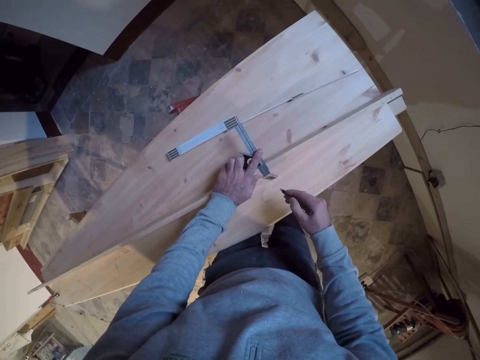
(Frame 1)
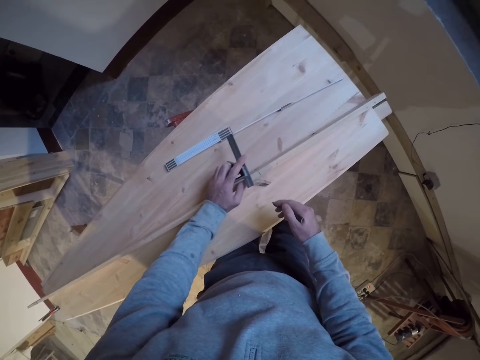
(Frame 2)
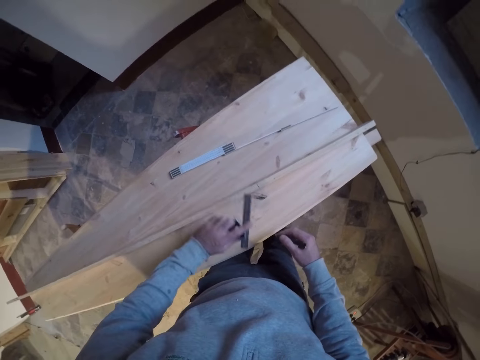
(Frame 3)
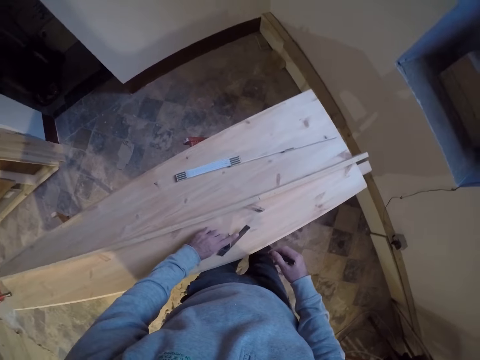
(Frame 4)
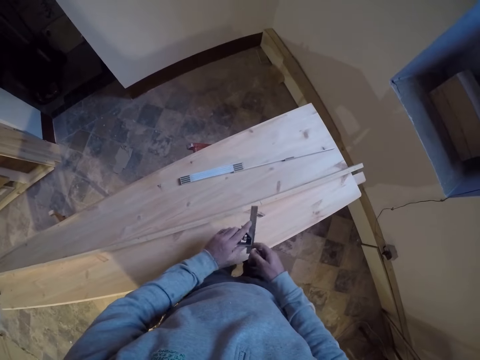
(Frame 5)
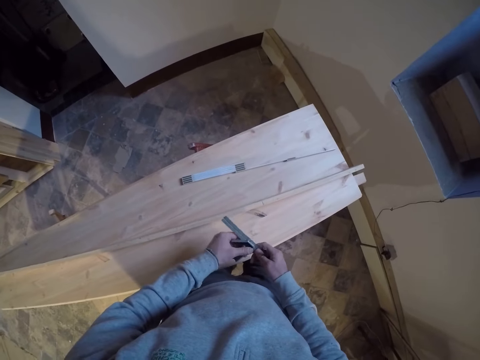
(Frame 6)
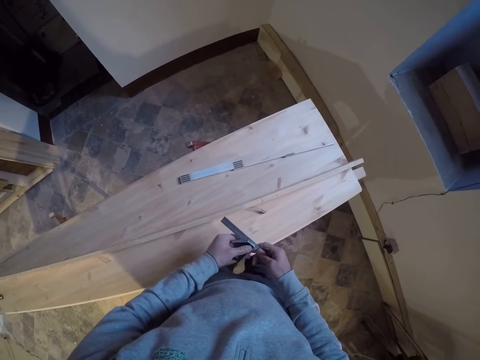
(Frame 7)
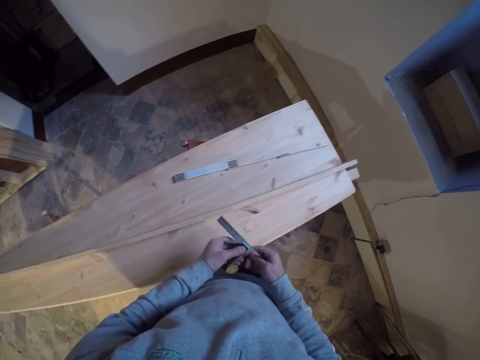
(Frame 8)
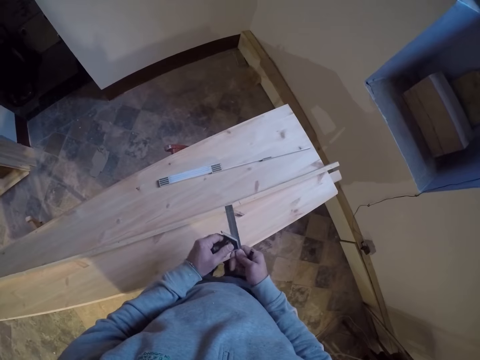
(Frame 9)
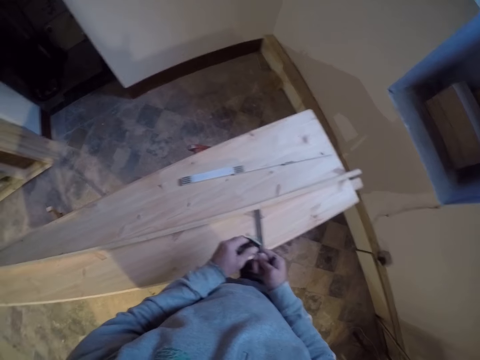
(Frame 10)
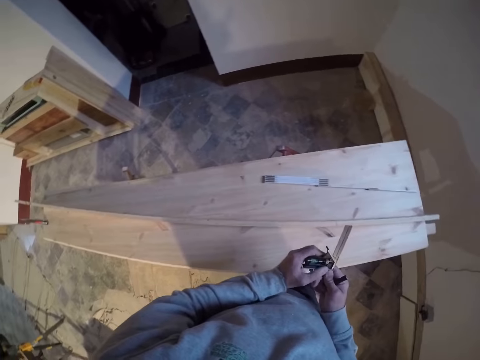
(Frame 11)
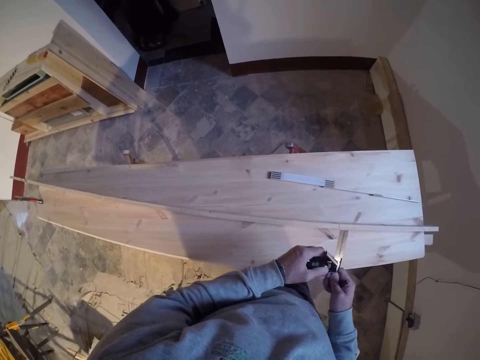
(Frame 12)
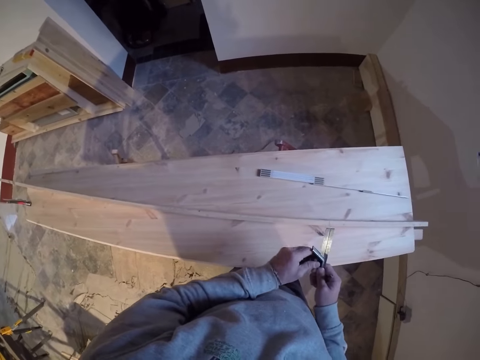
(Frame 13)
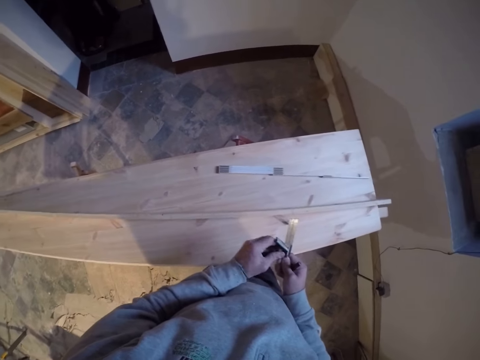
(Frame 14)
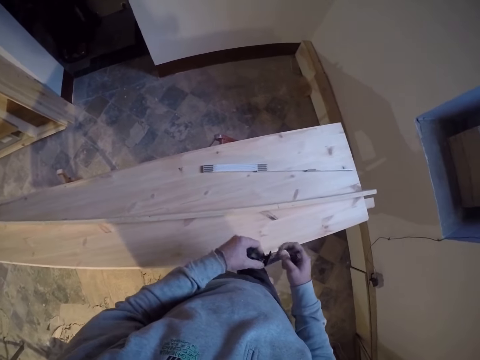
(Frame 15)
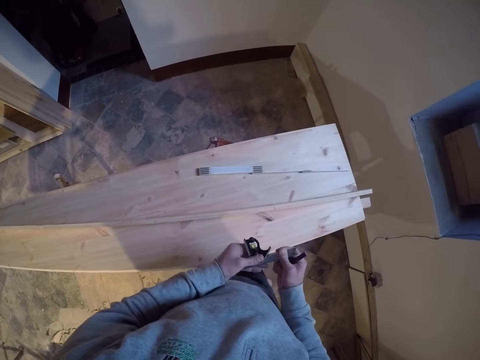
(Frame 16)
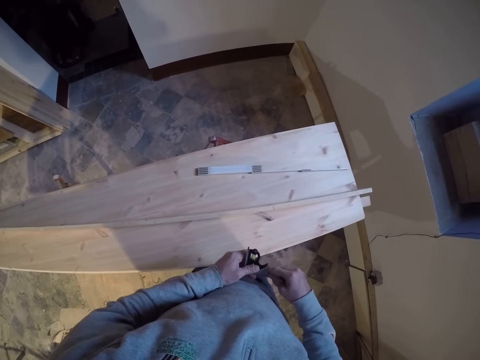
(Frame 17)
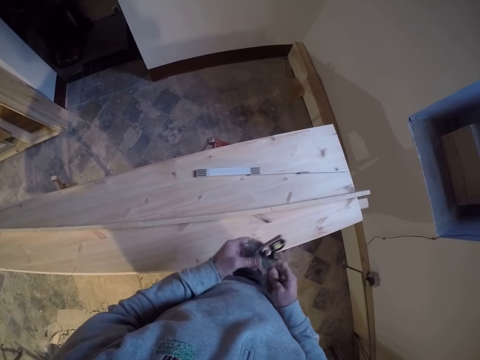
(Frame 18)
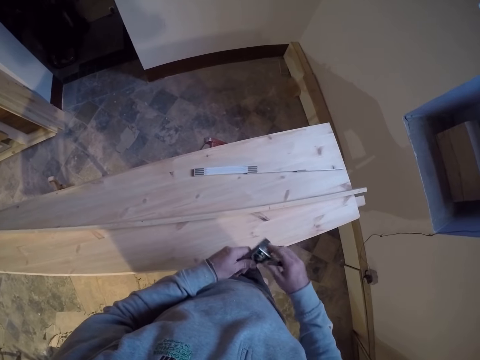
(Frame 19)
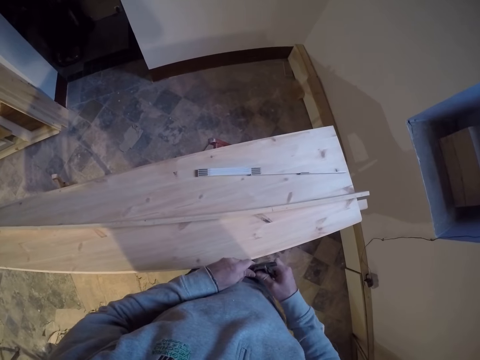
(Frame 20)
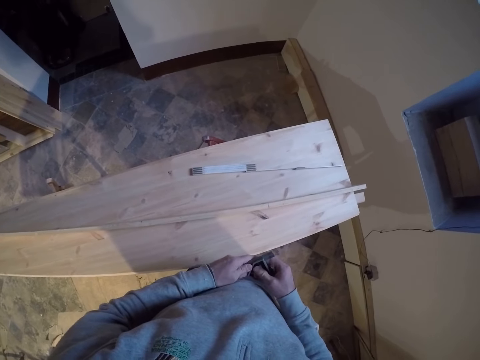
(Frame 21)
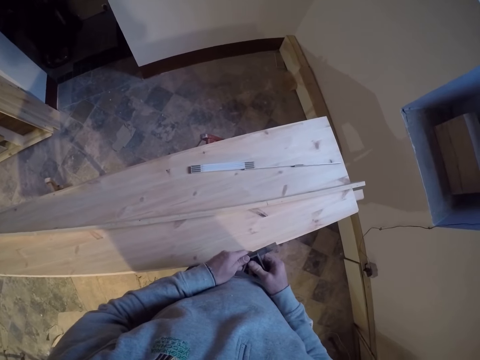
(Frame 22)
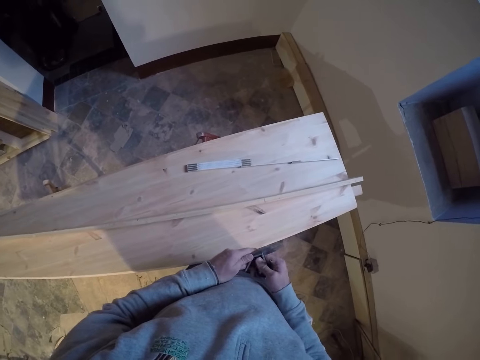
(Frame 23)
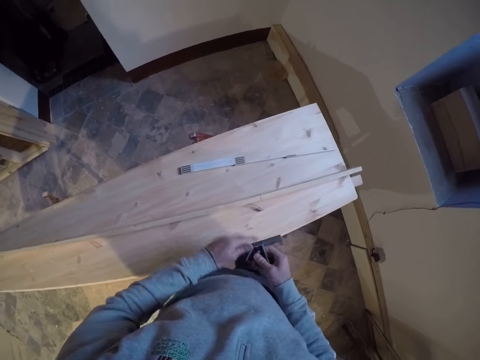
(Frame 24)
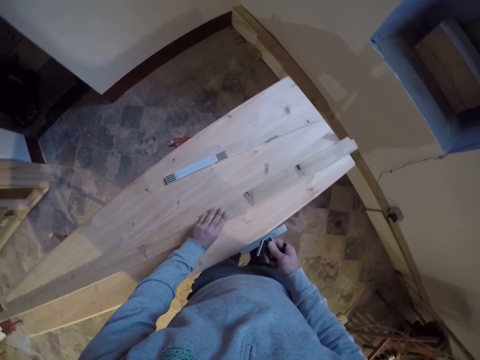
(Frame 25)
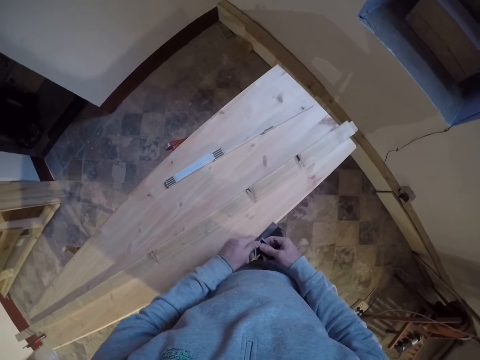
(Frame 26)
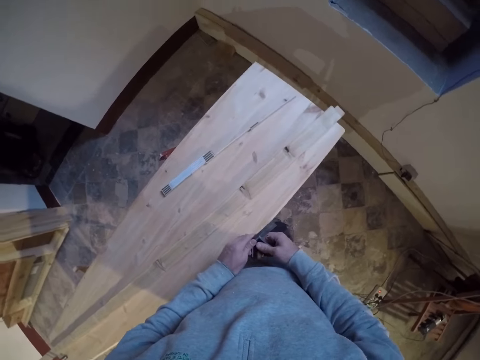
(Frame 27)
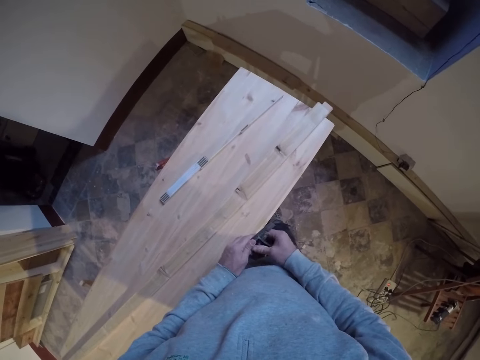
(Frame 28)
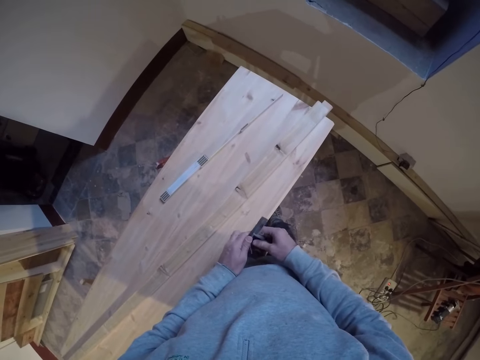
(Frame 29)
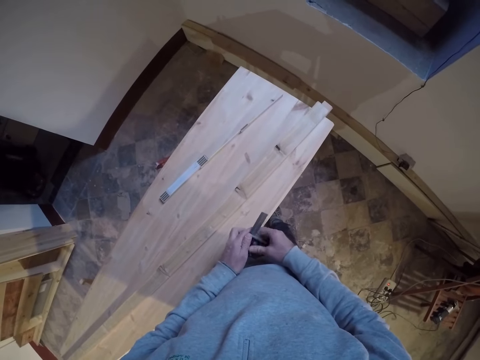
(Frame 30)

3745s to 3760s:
The camera wearer removes the tri square on the wood. He fiddles with the scribing ruler in his hands. He flips the narrow strip of wood with his left hand on a table. He moves the wood on the bench. He fiddles with the scribing ruler in his hands.

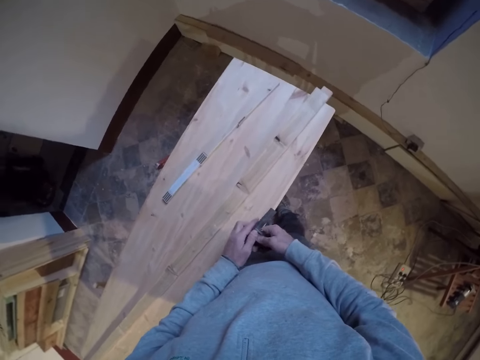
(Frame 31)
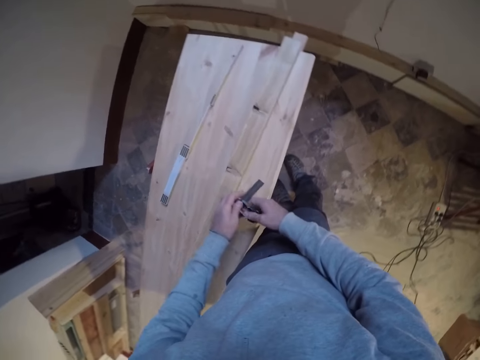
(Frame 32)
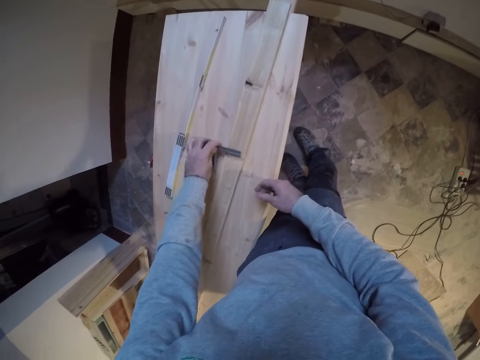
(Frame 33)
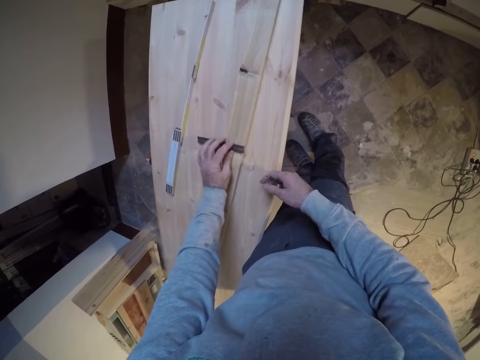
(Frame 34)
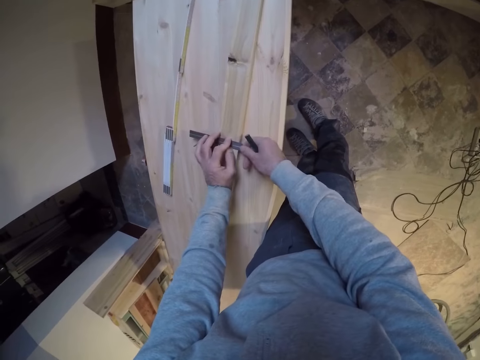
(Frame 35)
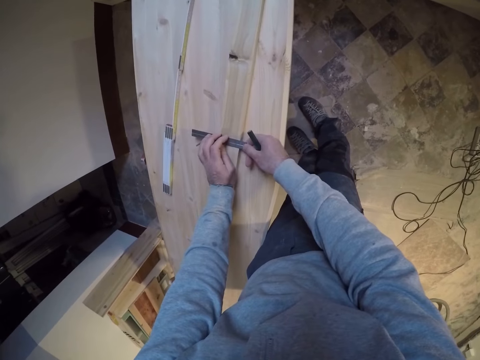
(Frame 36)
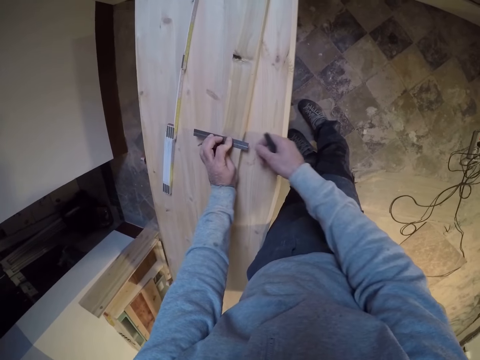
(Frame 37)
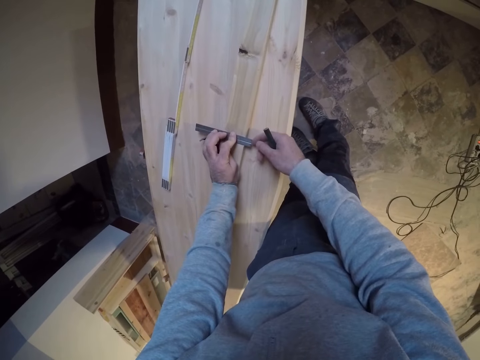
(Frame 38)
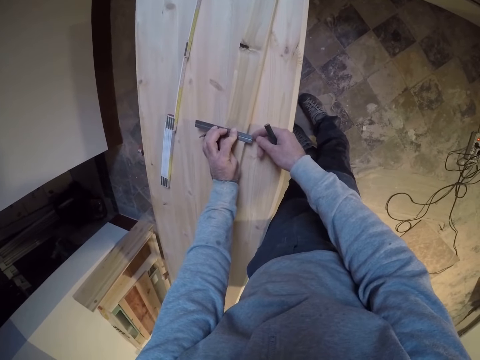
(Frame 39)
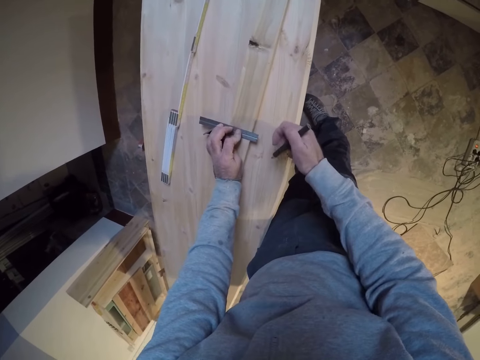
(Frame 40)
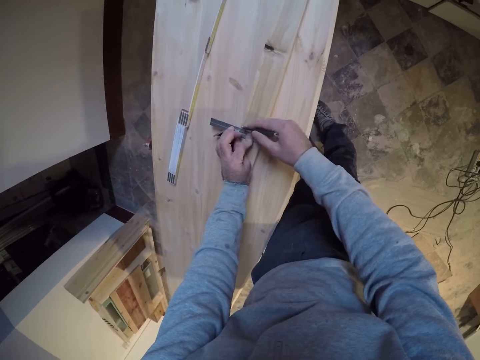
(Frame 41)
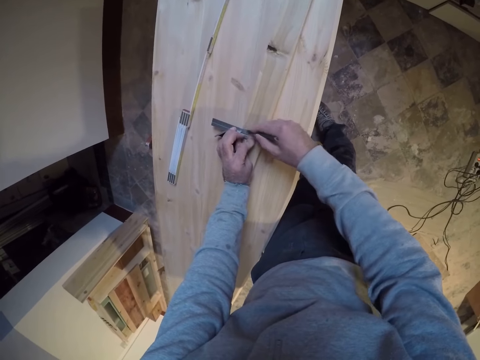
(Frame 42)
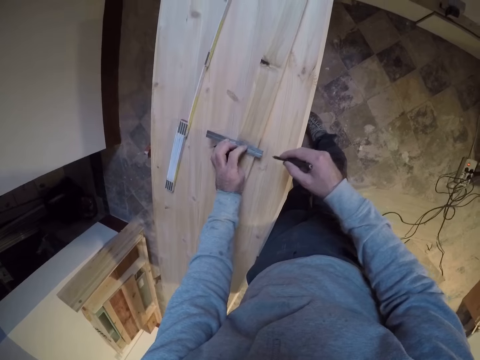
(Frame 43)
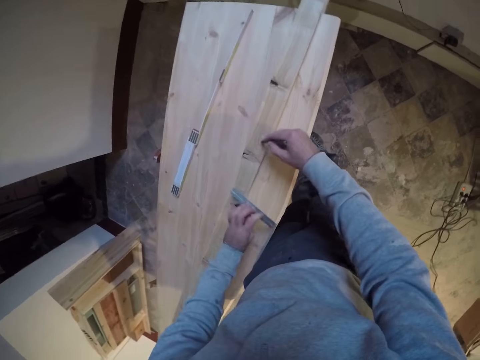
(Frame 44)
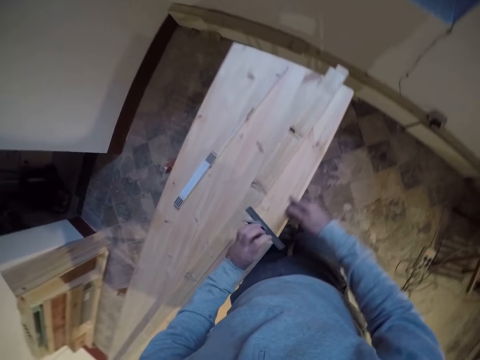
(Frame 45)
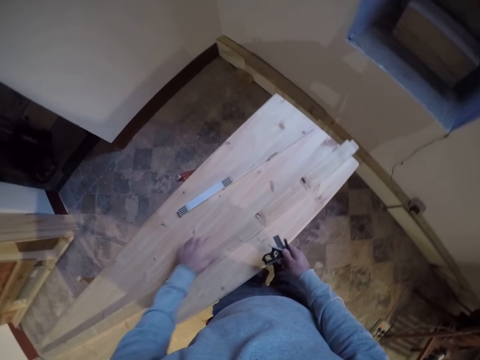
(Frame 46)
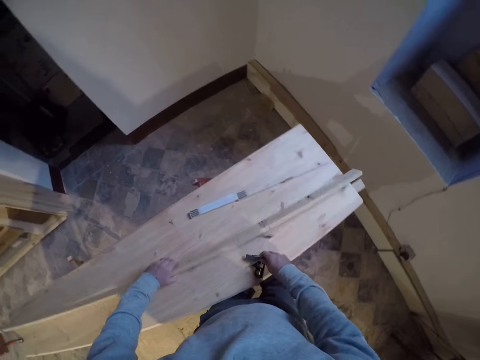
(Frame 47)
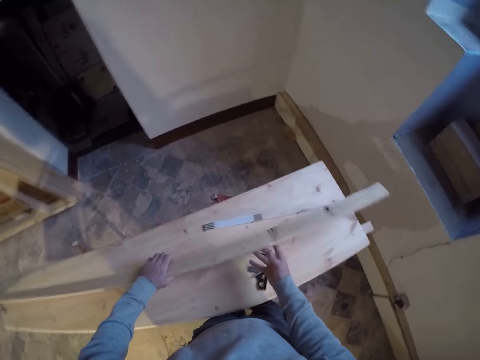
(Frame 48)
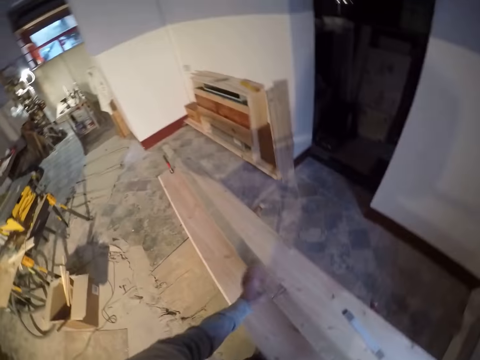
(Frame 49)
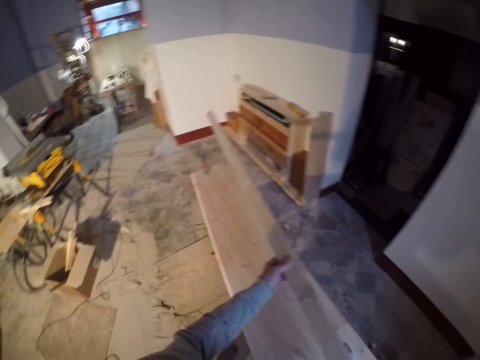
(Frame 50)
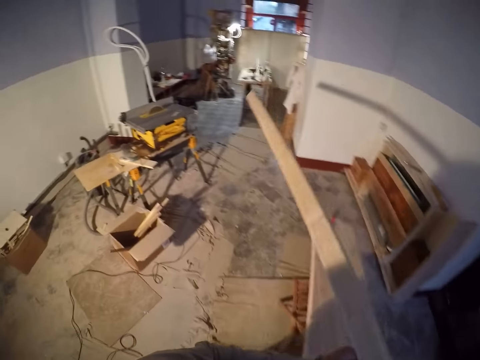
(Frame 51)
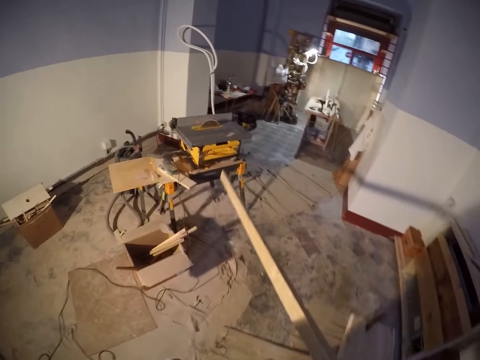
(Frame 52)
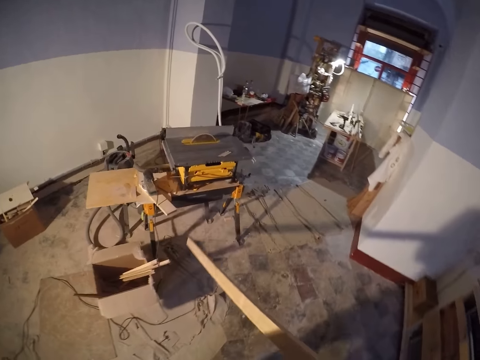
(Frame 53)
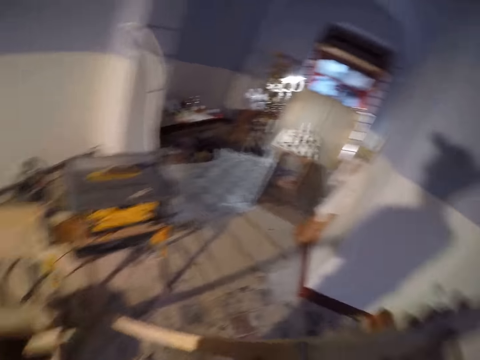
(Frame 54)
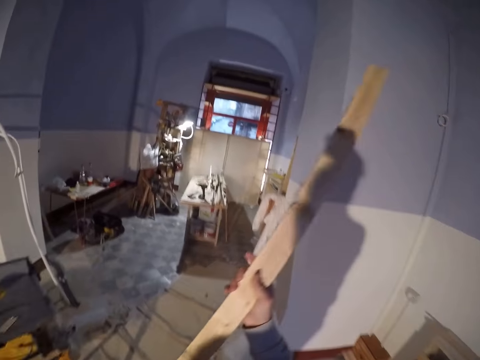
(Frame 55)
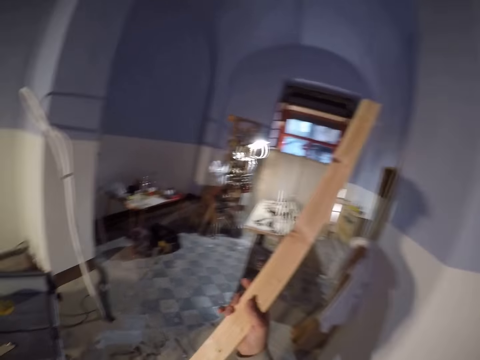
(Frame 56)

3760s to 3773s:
The camera wearer places the scribing ruler on the strip of wood with his hands. He aligns the tri square on the wood. He marks the strip of wood with a pencil in his right hand. He writes on the wood with the pencil. He passes the scribing ruler from his left to right hand. He raises the strip of wood with his left hand. He places the scribing ruler on the table with his right hand. He places the pencil on the table with his right hand. He lifts the strip of wood on the bench with his hands.
